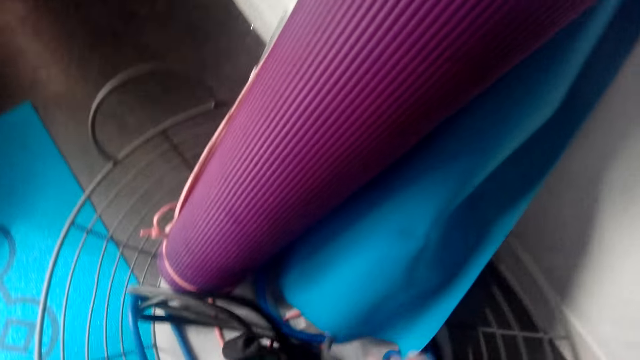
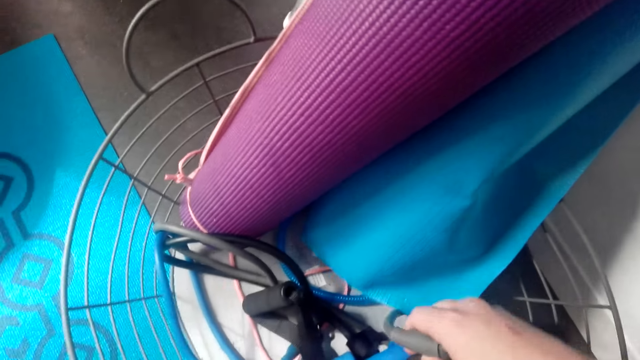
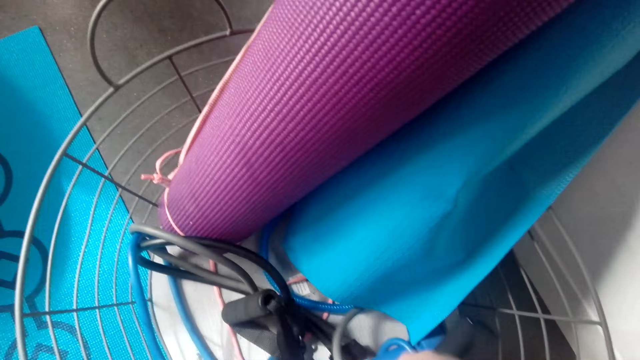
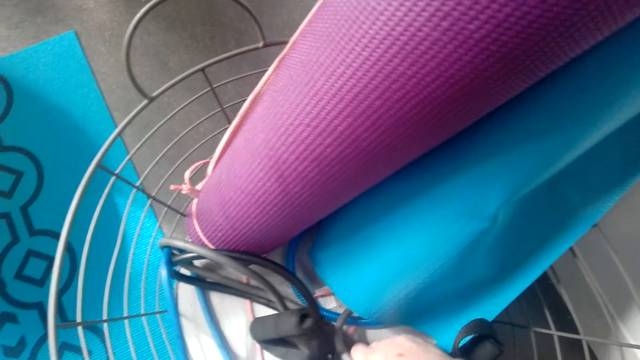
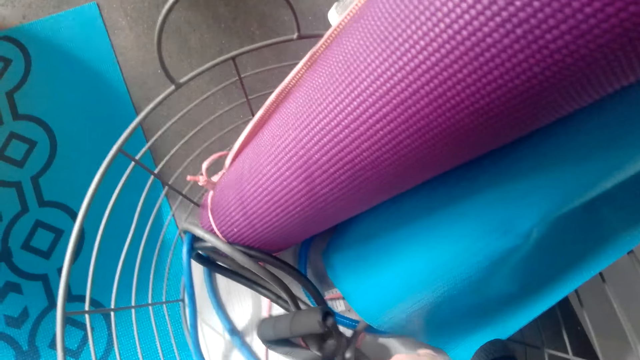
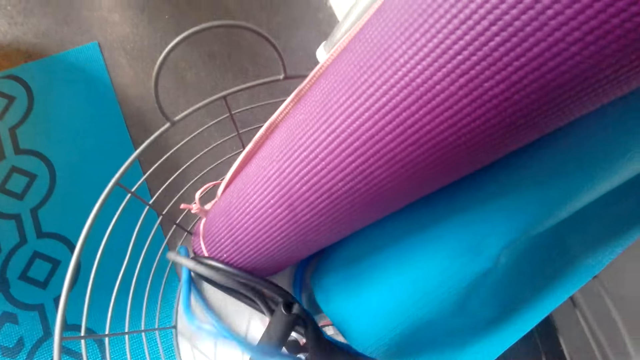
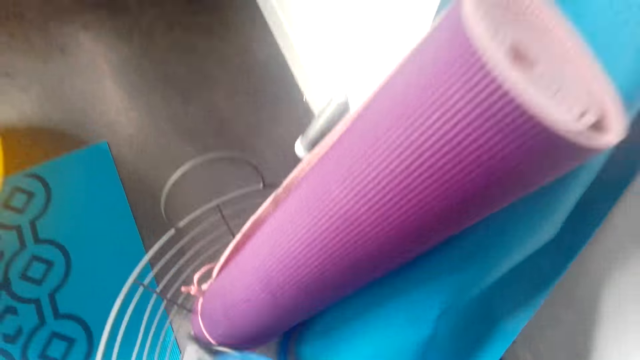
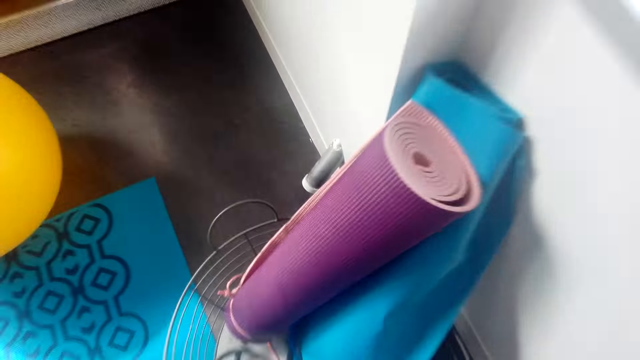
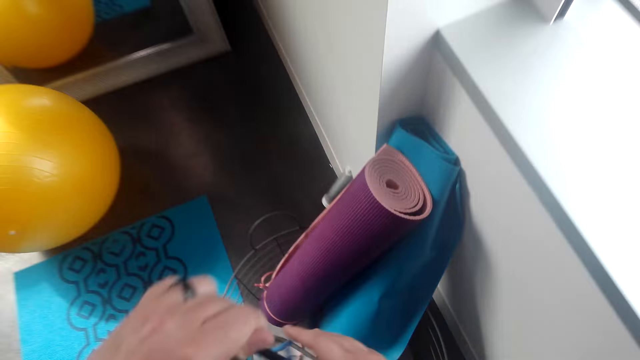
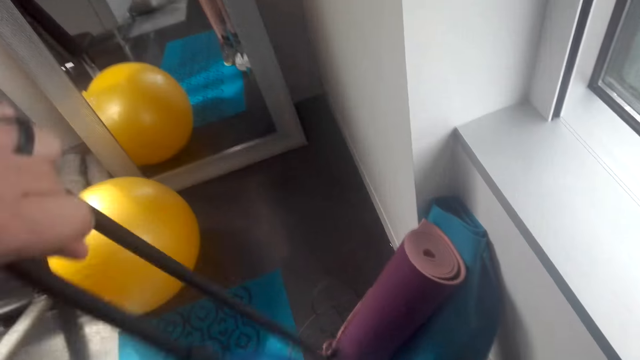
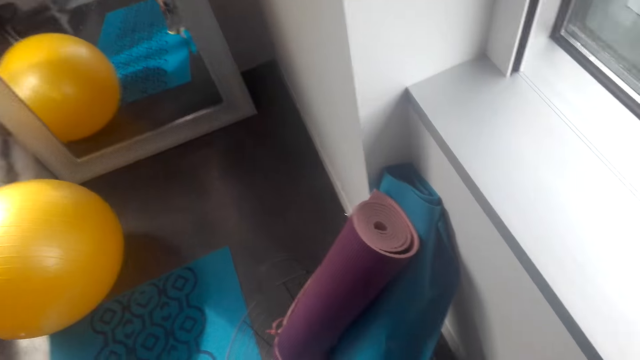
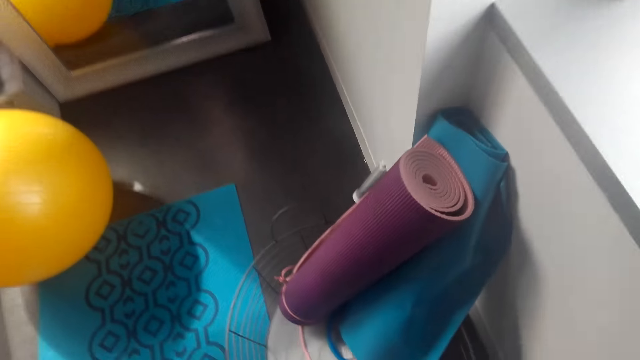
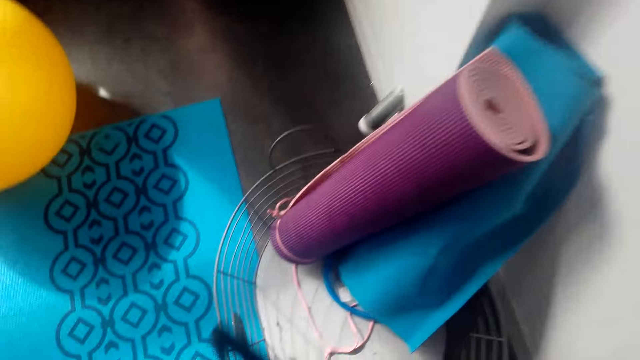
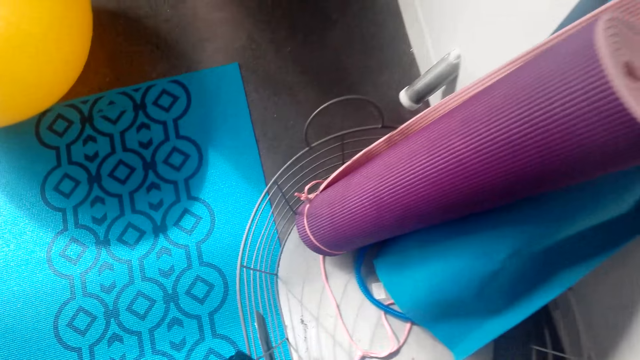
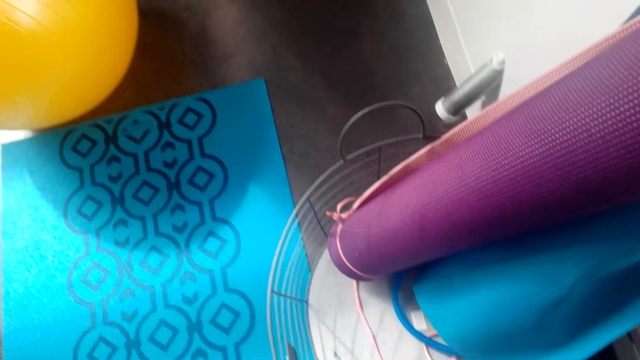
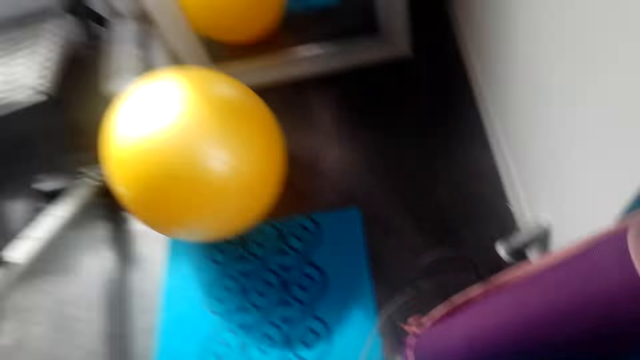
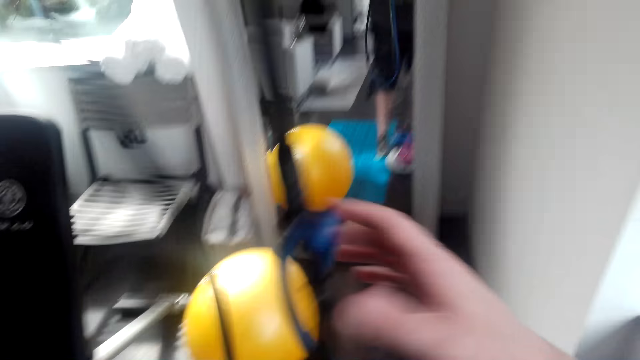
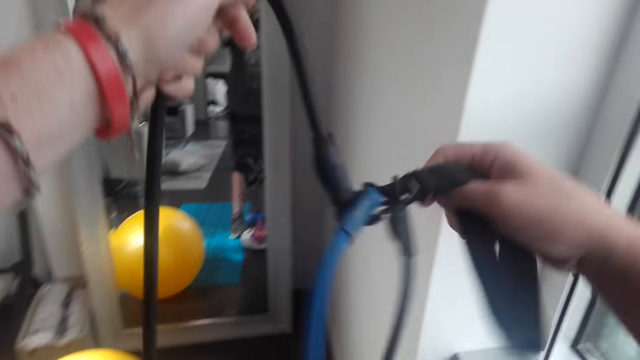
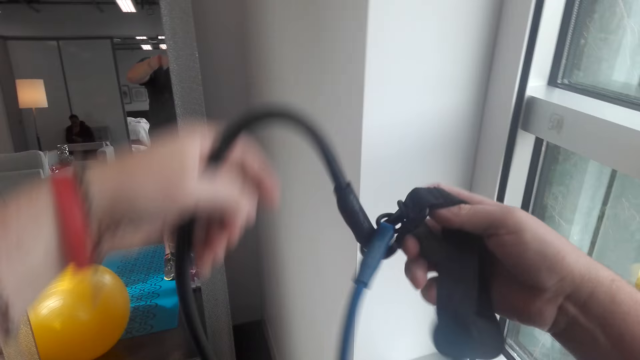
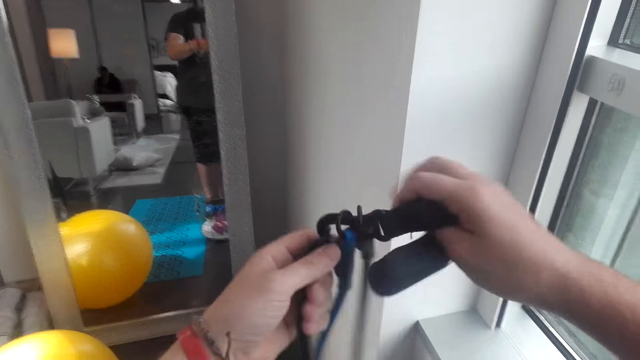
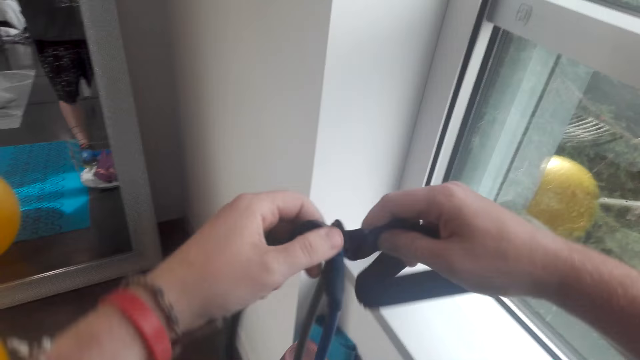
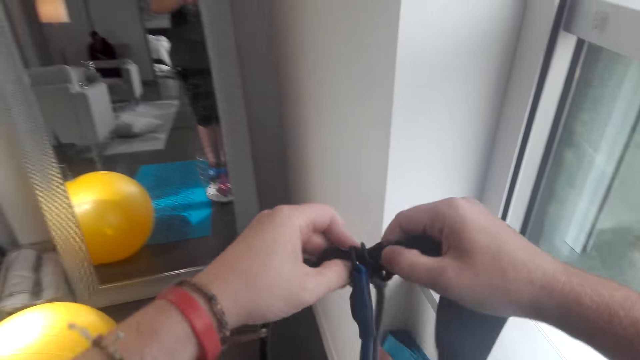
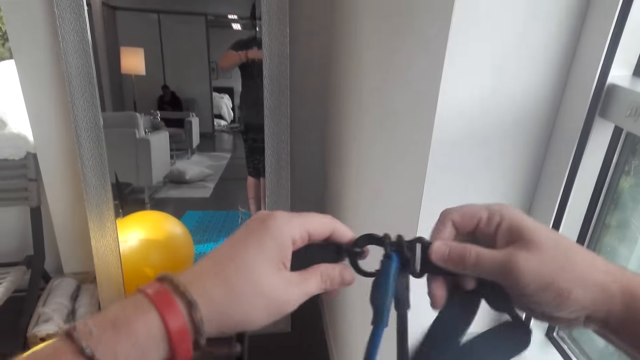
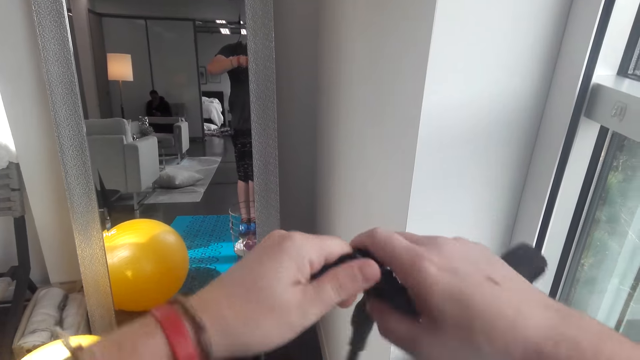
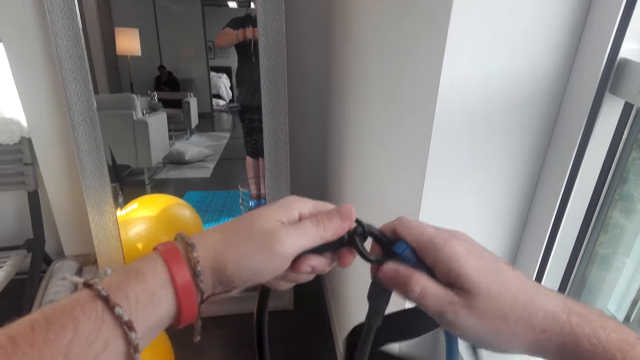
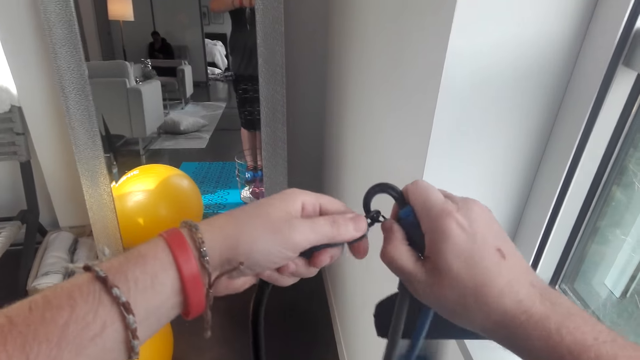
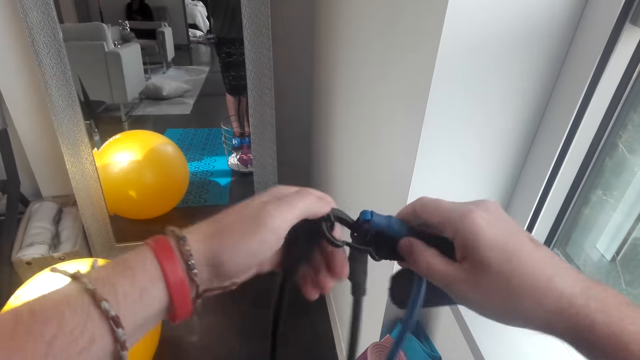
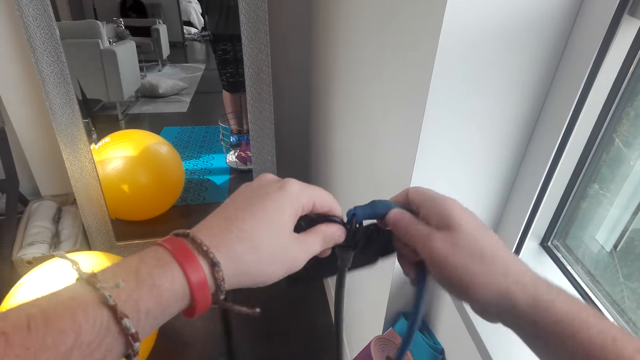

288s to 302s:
The camera wearer turns around the room. He unfolds the fit monkey gym in his hands. He stretches the resistance bands.

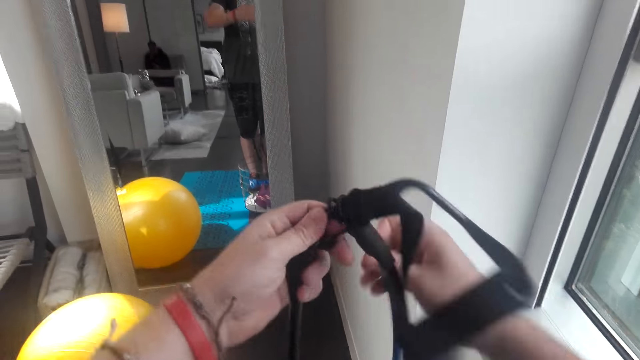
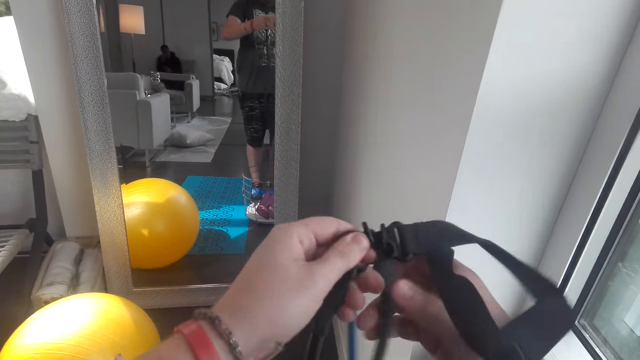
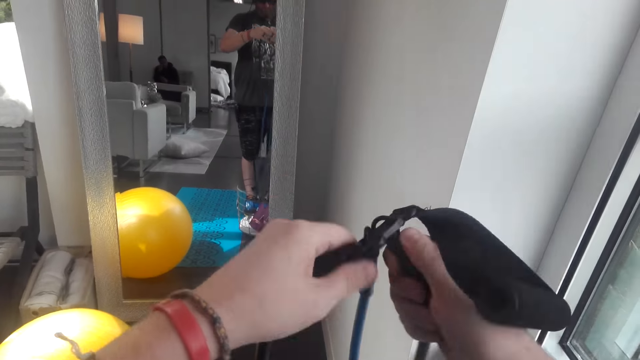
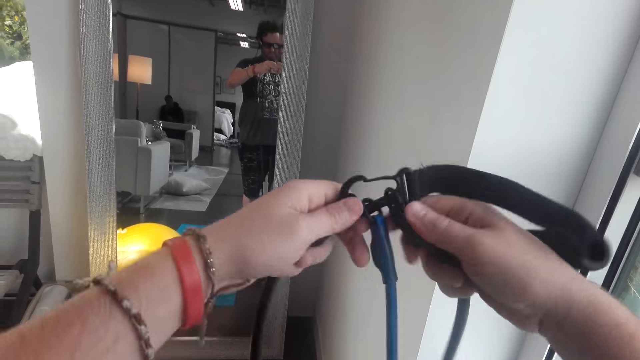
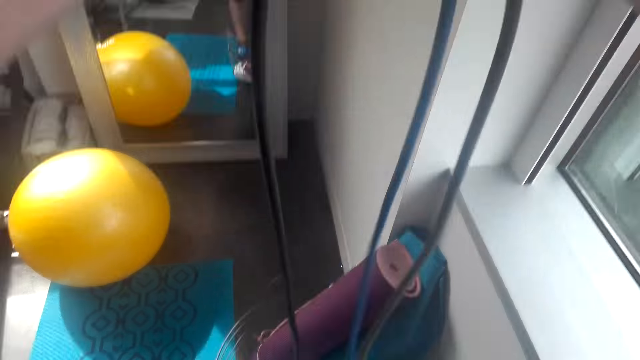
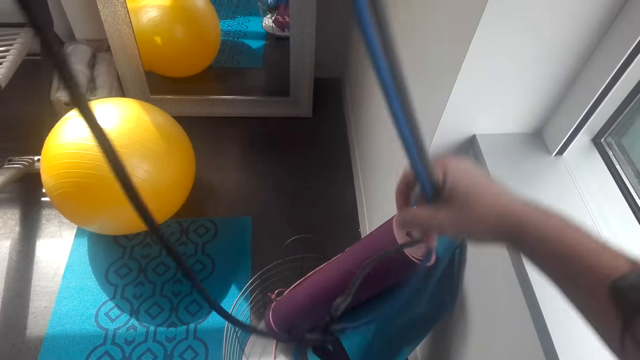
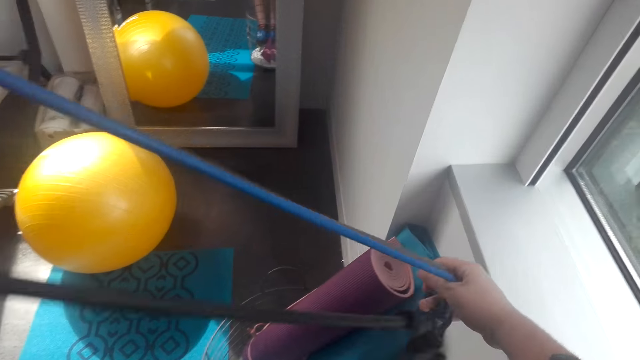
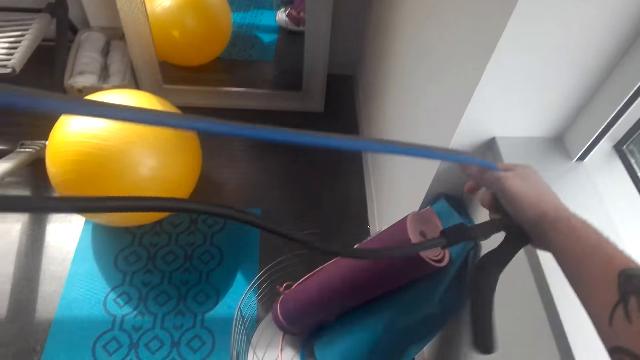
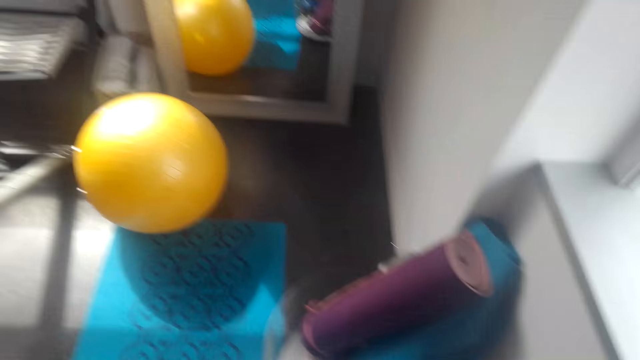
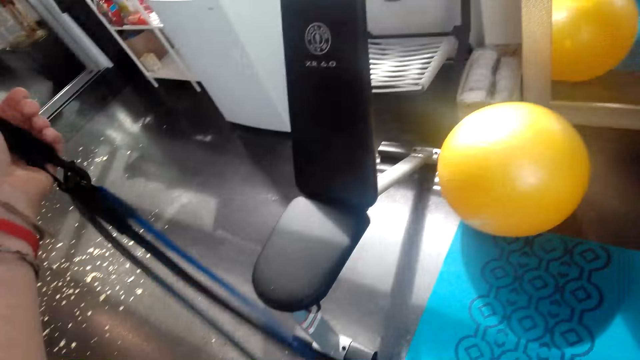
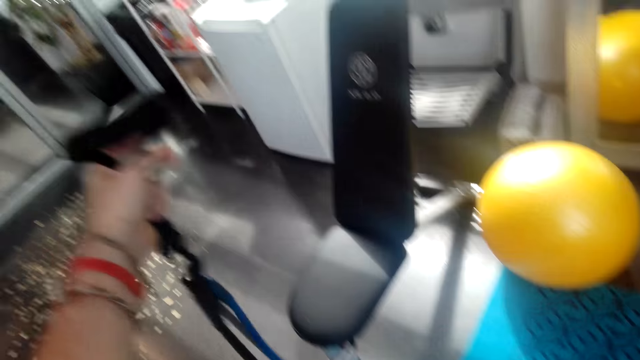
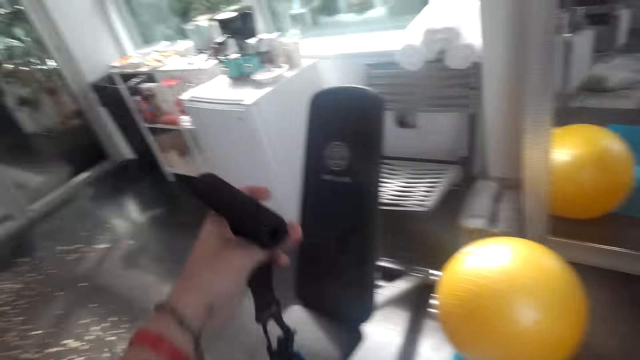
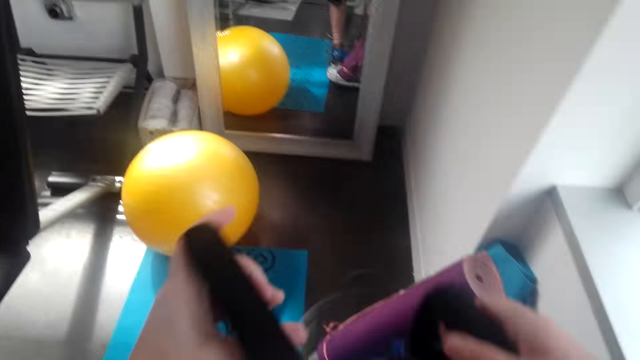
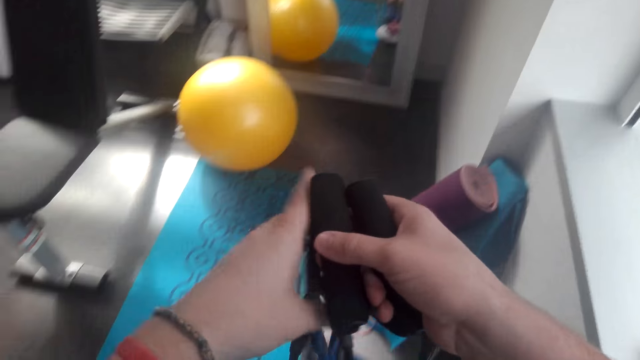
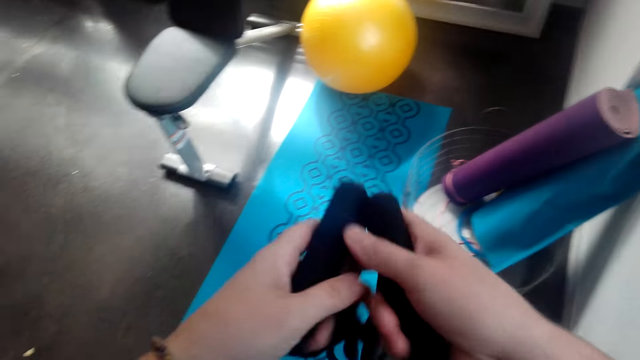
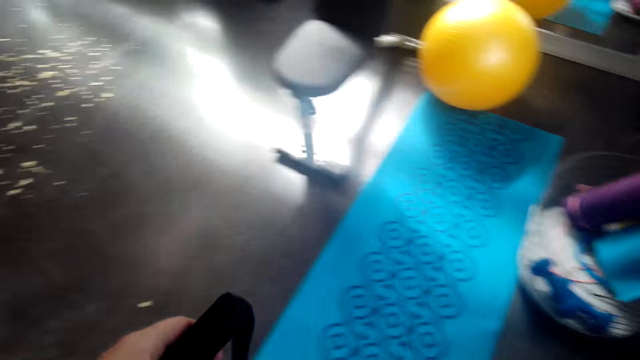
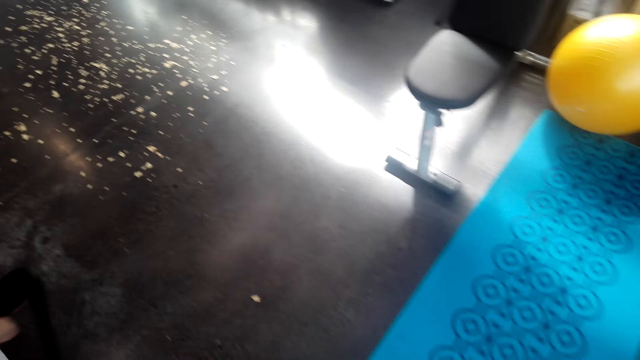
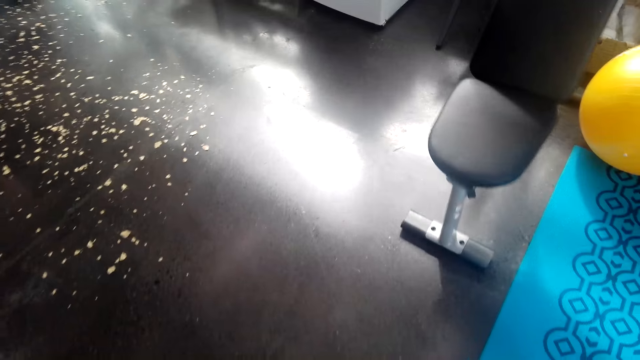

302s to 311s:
The camera wearer looks around the house. He moves the fit monkey gym in his hands.
